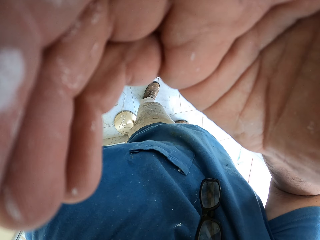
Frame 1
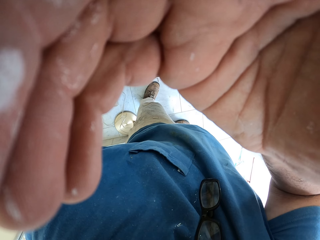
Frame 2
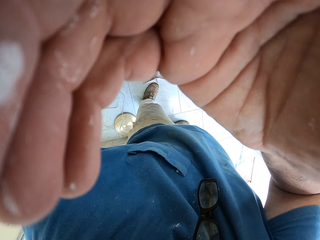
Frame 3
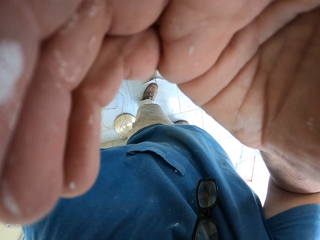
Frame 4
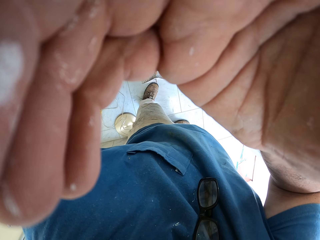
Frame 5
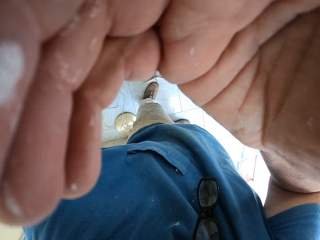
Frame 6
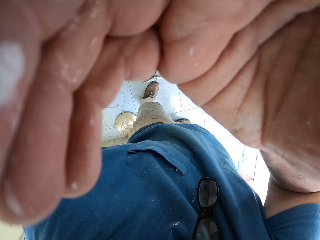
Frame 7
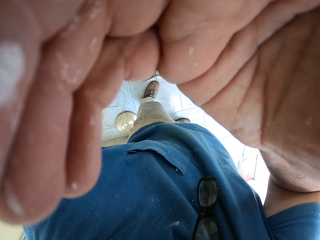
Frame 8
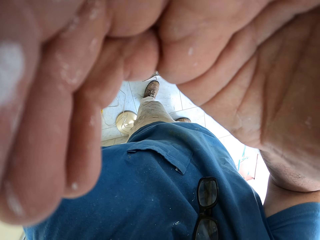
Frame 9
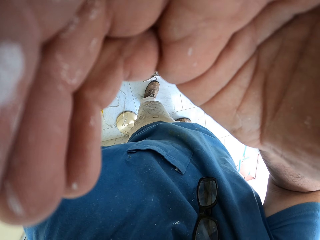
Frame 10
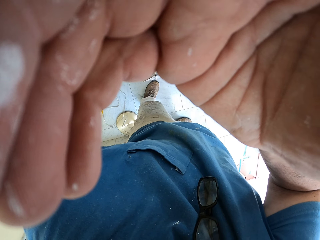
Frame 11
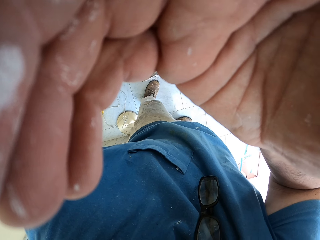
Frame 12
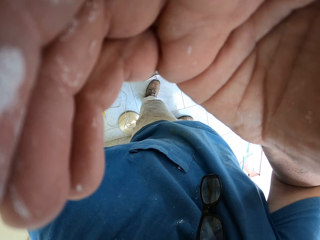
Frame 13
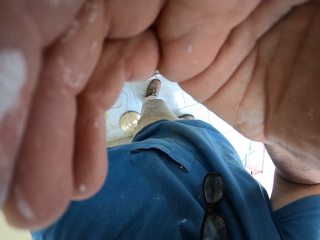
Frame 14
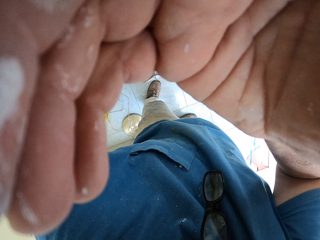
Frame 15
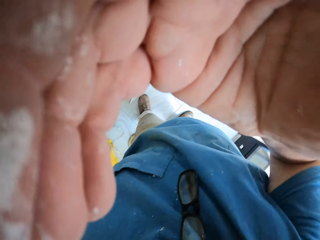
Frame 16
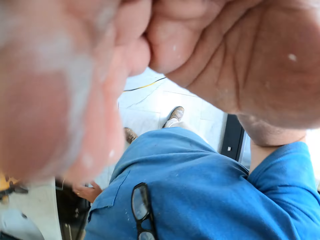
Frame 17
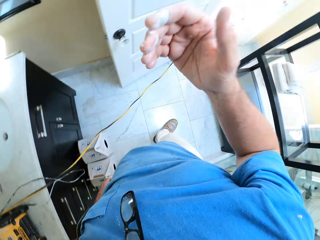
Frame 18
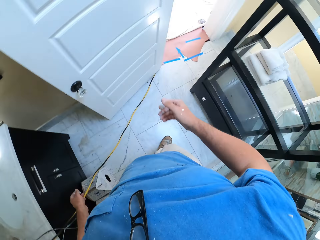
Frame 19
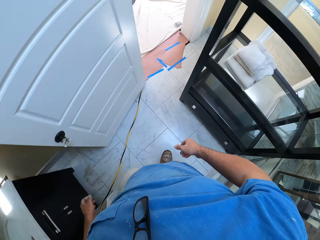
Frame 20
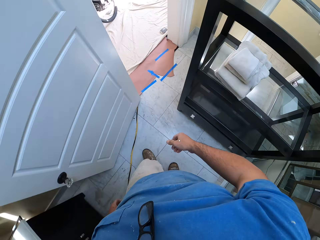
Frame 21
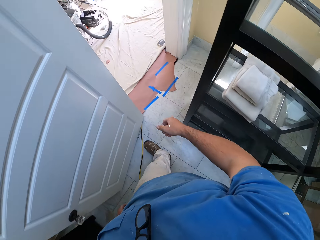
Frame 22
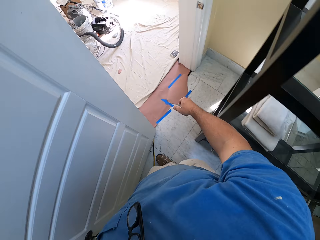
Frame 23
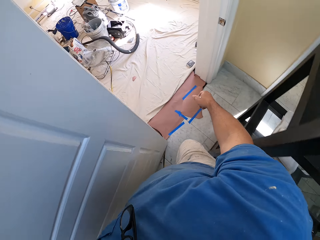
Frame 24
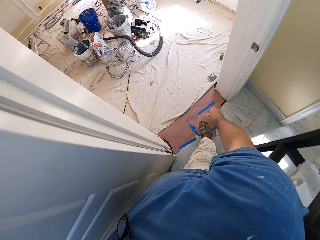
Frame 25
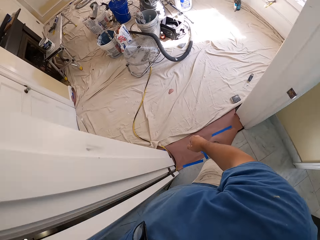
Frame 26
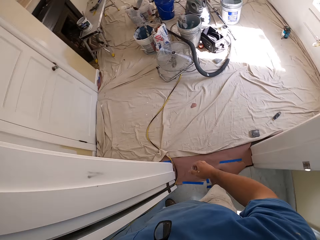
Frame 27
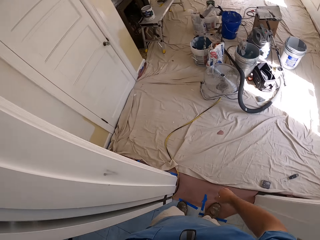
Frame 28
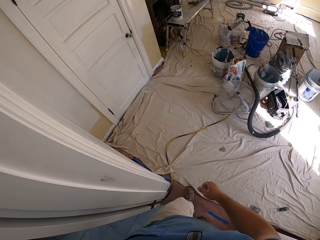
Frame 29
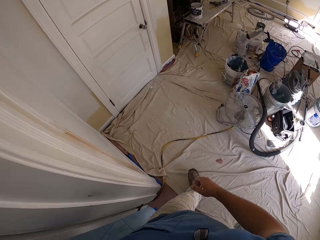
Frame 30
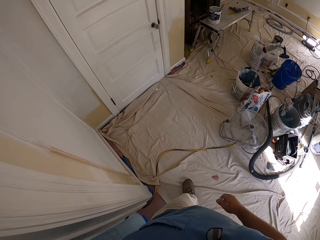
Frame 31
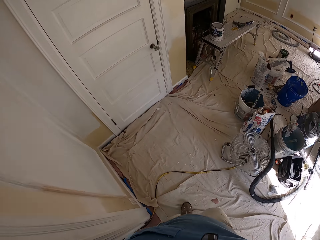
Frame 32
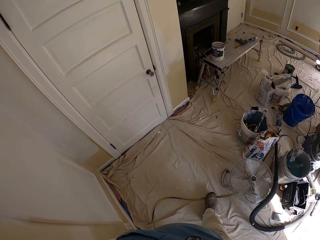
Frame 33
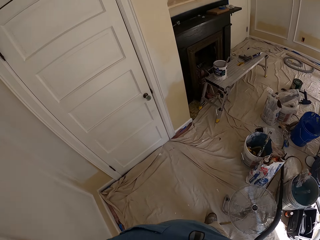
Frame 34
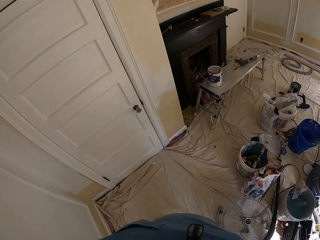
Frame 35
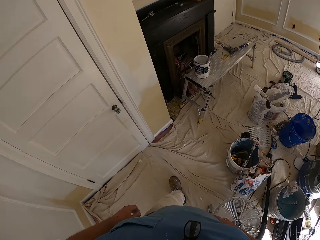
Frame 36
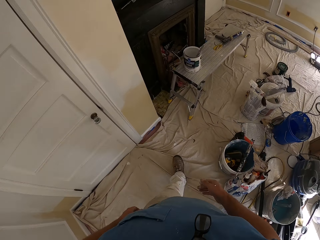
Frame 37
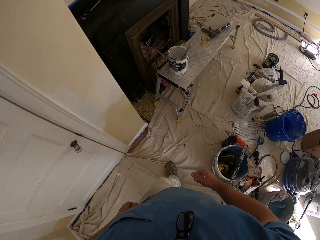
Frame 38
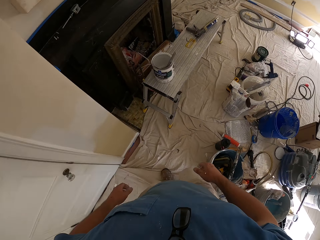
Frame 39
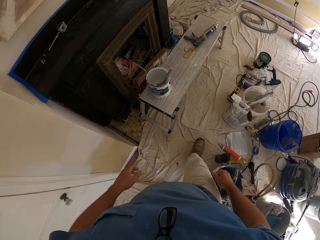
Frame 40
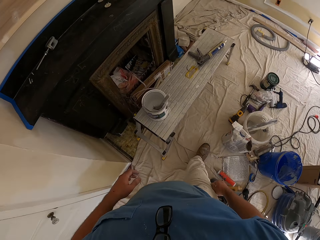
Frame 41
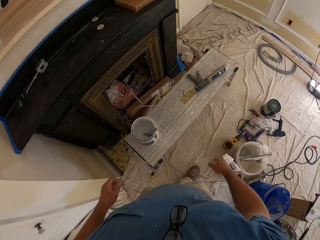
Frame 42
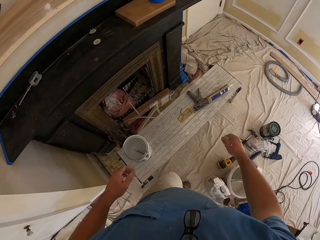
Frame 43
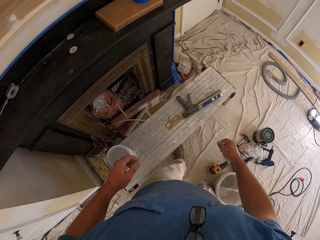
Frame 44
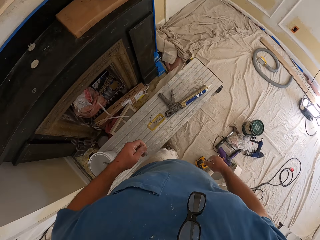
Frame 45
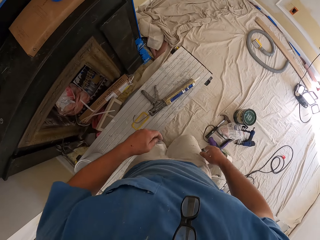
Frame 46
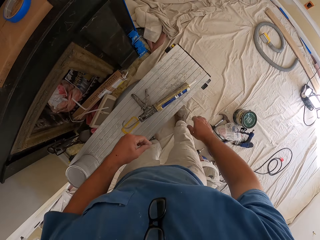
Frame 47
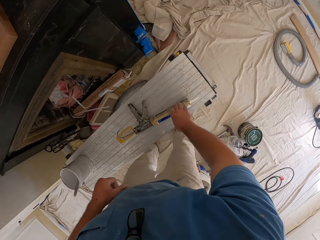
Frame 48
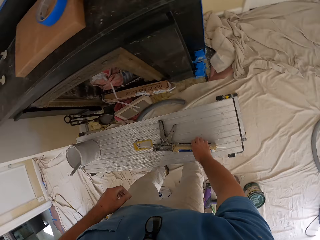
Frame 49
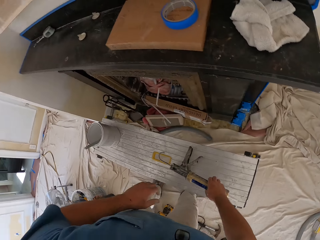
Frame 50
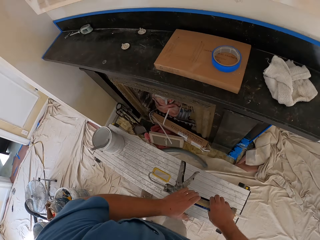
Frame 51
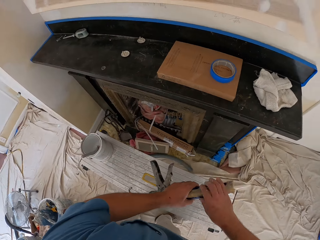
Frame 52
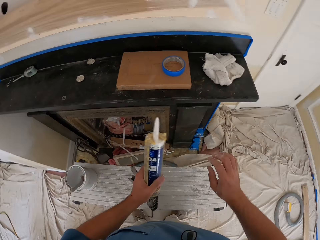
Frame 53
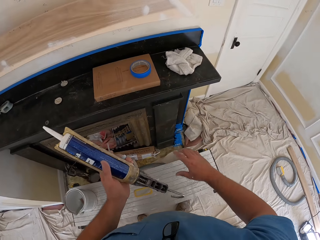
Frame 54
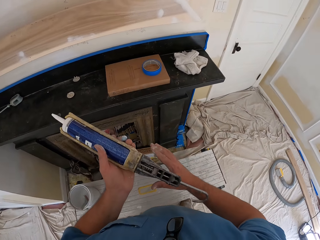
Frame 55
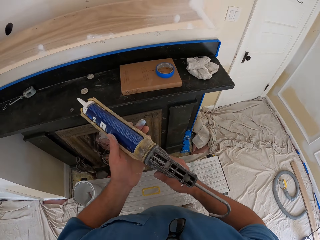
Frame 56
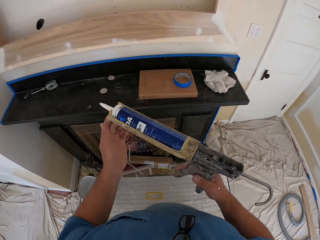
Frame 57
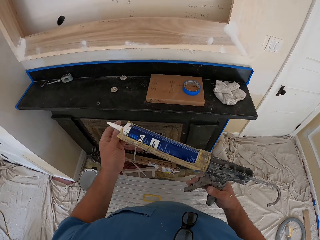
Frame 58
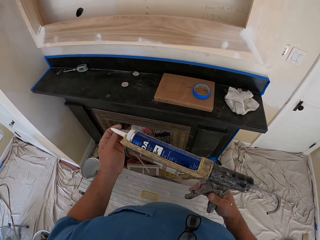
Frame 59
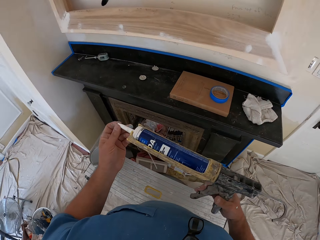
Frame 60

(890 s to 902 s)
The camera wearer walks around the room. He stops inside another room. He picks up the caulking gun from the bench with his right hand.

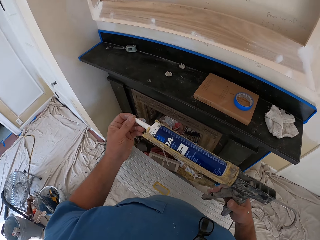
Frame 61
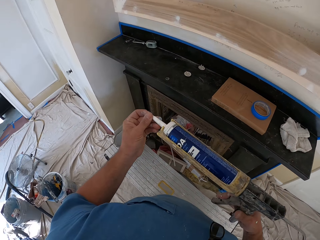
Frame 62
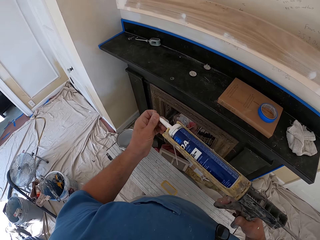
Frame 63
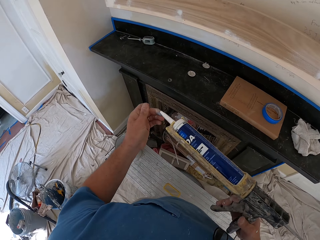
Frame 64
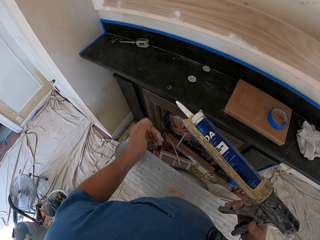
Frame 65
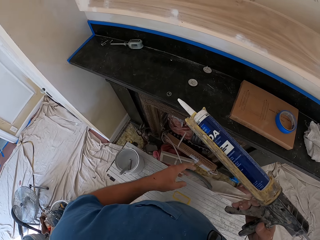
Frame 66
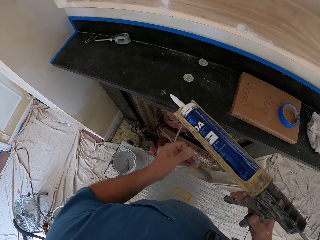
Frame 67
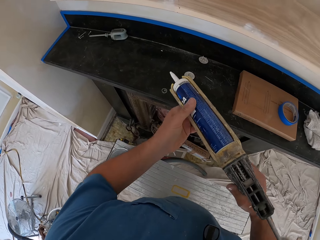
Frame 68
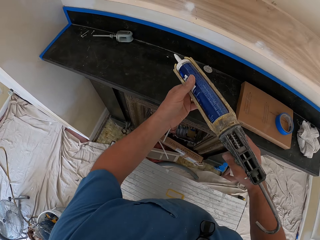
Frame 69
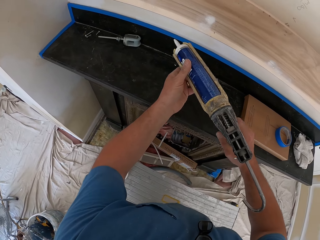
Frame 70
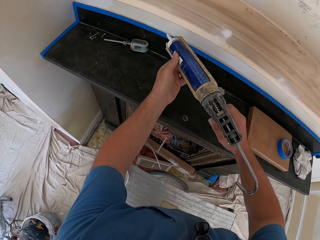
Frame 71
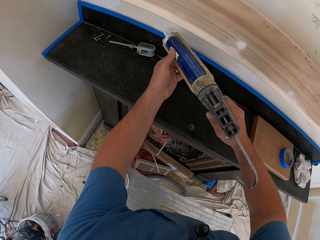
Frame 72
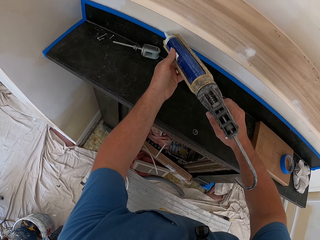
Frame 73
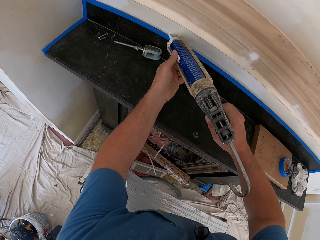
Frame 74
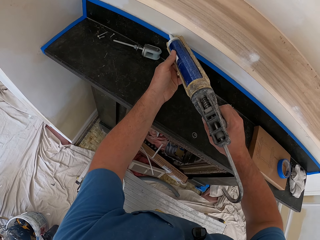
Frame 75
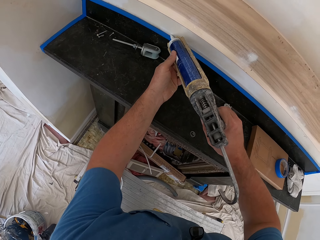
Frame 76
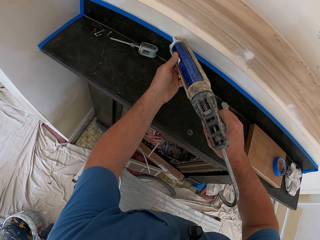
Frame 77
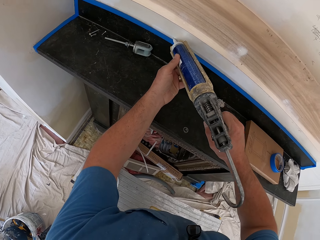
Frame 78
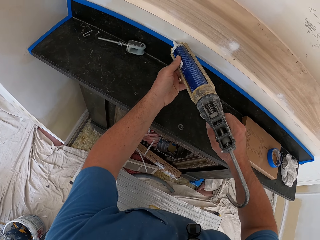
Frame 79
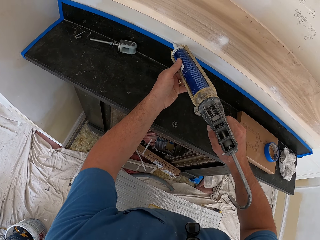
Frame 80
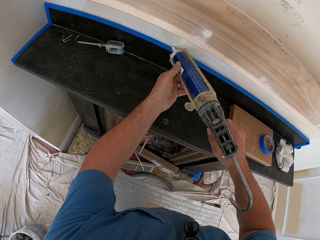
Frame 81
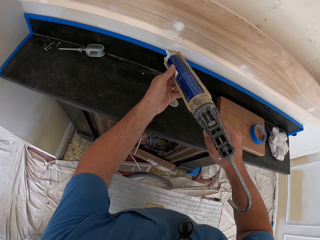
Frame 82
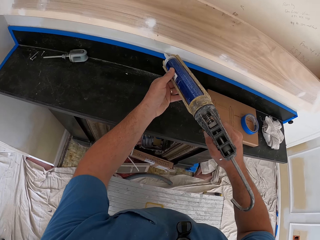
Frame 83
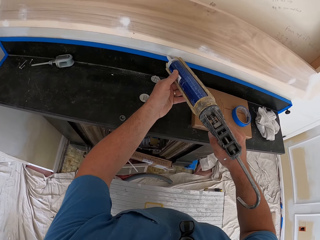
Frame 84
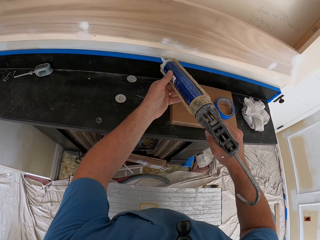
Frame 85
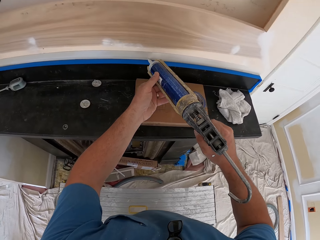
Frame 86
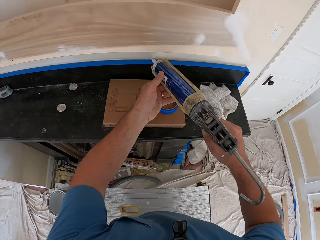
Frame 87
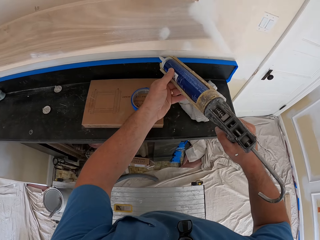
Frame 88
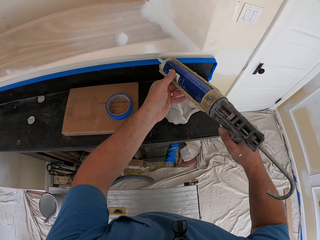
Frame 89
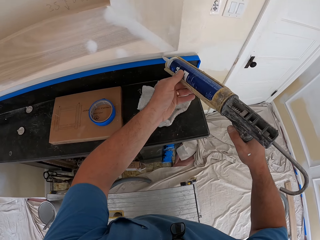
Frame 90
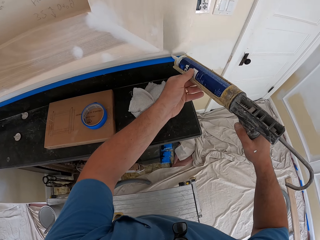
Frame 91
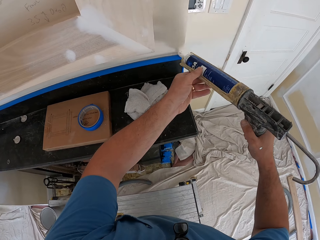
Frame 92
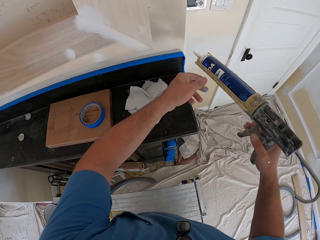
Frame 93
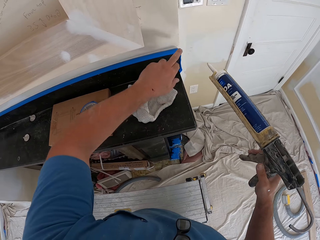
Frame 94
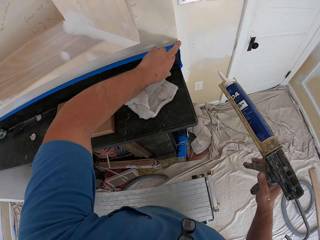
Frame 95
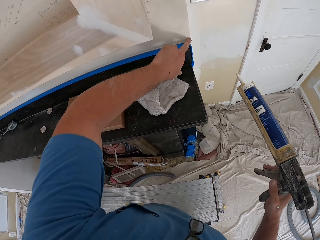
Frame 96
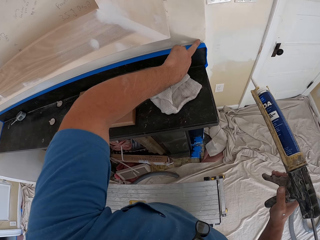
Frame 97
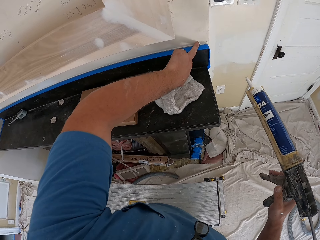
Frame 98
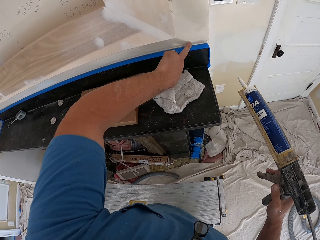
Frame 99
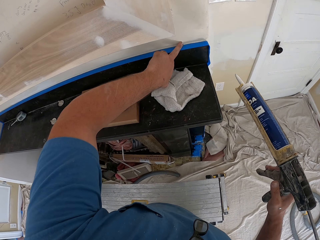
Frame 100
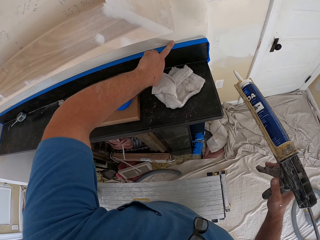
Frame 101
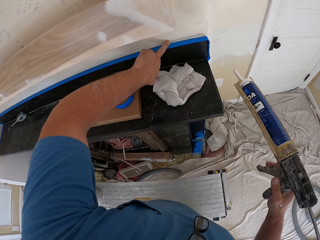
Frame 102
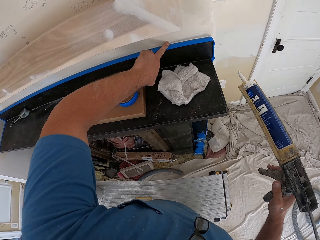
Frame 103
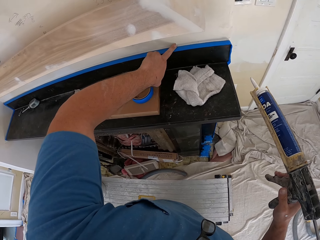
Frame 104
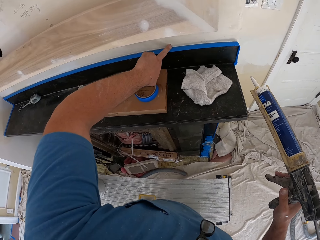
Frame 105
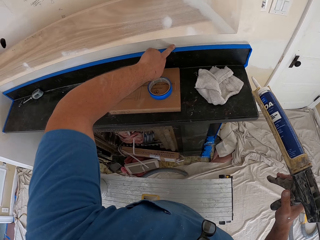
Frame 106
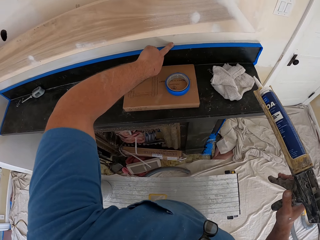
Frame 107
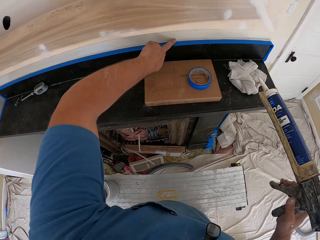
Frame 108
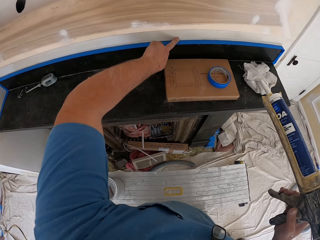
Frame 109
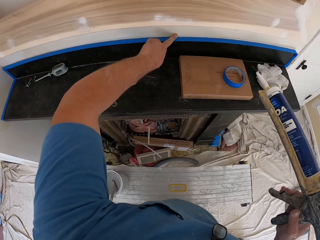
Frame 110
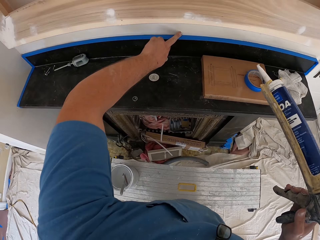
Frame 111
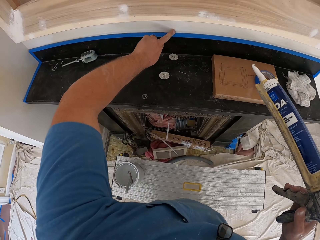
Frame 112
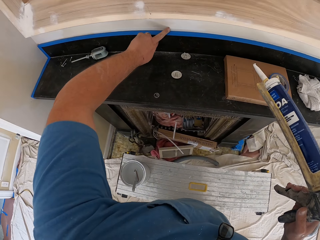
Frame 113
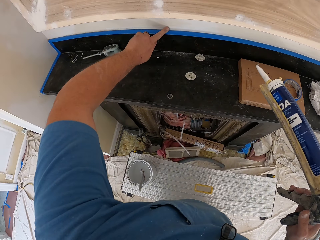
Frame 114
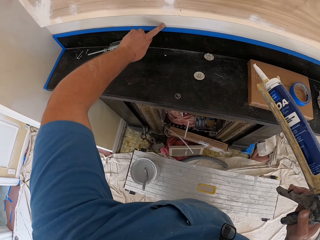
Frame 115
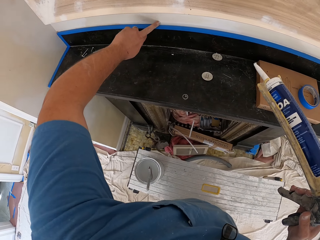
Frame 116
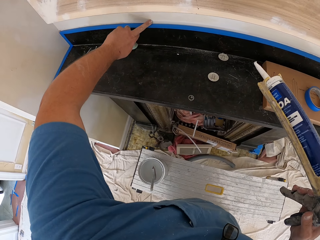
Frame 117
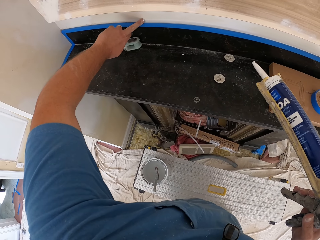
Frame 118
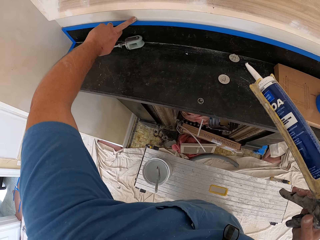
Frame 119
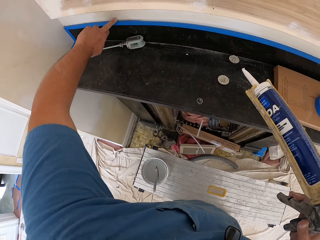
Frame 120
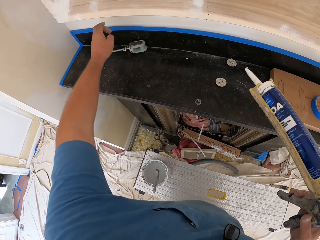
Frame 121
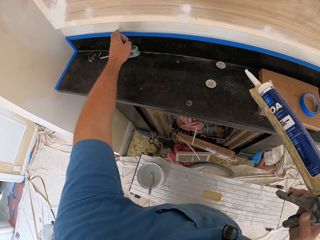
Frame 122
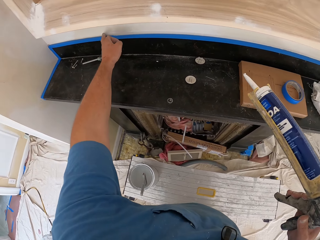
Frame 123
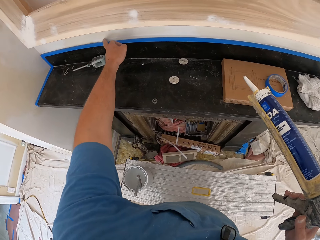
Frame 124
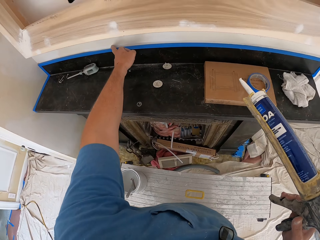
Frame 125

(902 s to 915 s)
The camera wearer touches the tip of the construction adhesive gun or caulking gun. He applies a glue or construction adhesive on the wall with the caulking gun. He spreads the construction adhesive. He adjusts the glue on the wall with his left hand.
